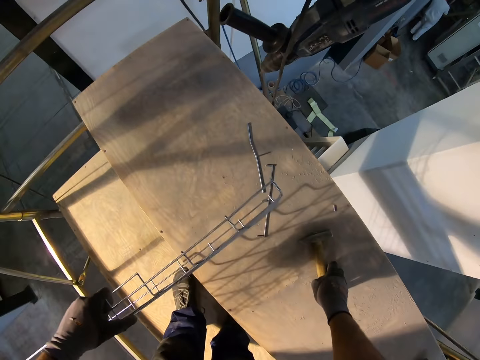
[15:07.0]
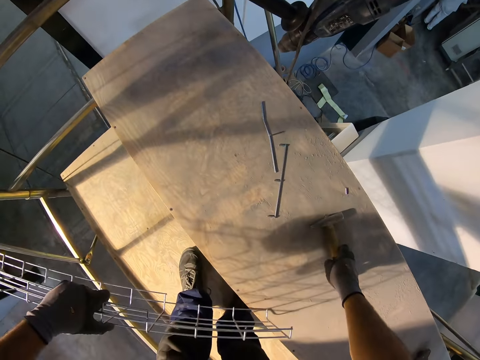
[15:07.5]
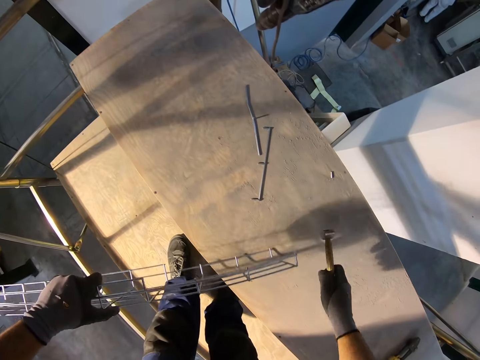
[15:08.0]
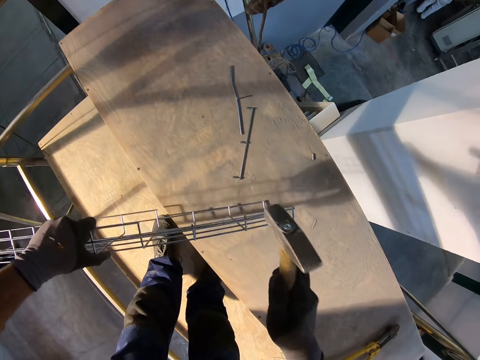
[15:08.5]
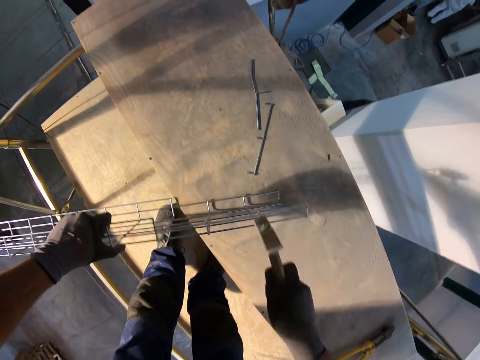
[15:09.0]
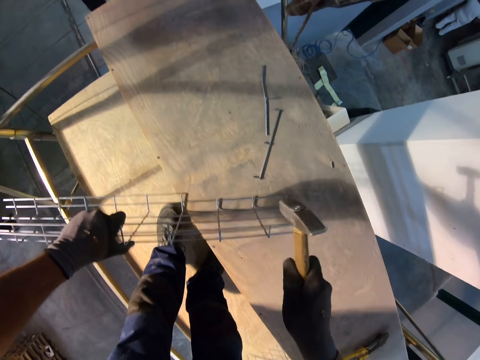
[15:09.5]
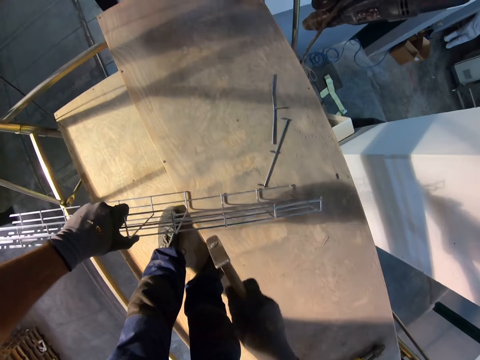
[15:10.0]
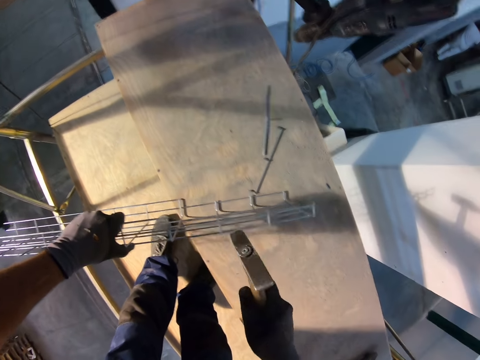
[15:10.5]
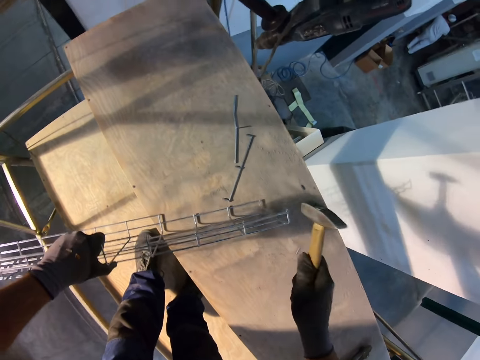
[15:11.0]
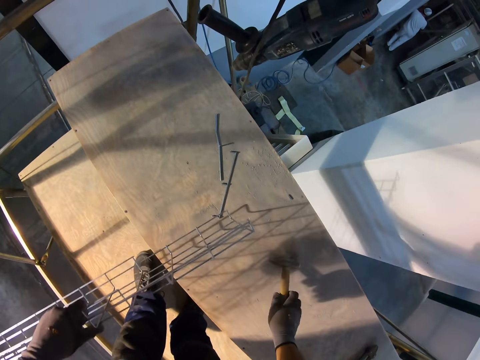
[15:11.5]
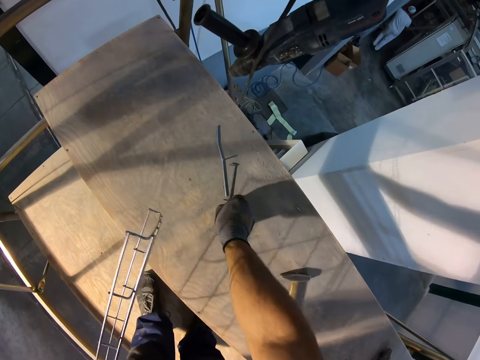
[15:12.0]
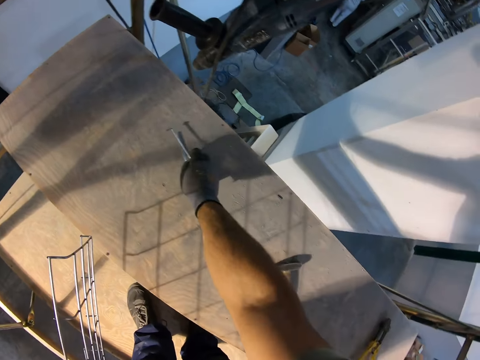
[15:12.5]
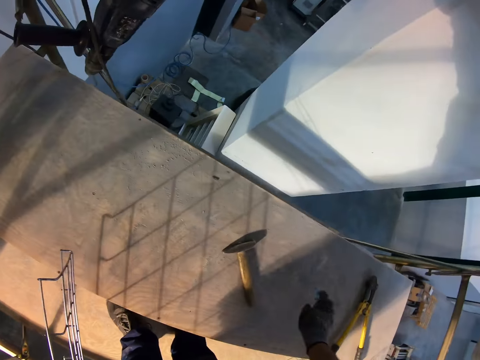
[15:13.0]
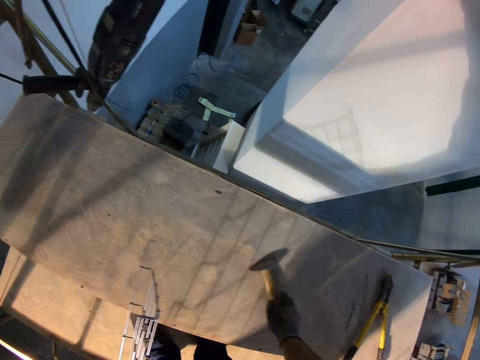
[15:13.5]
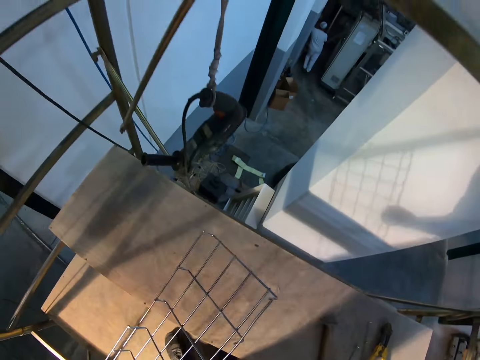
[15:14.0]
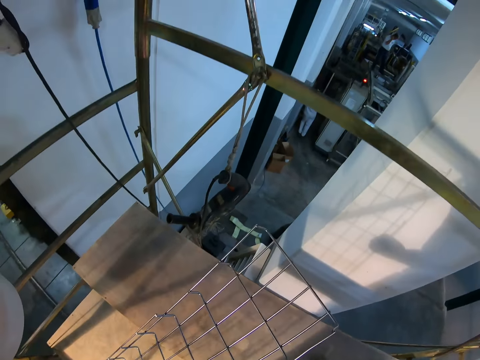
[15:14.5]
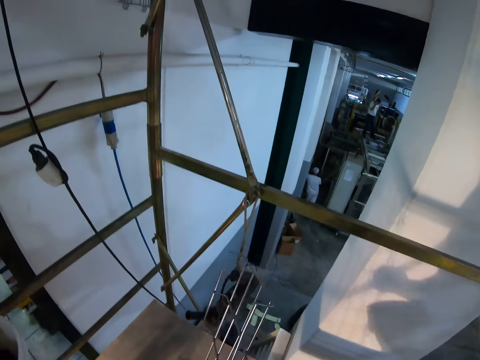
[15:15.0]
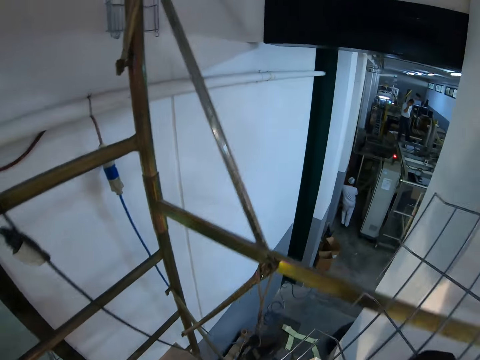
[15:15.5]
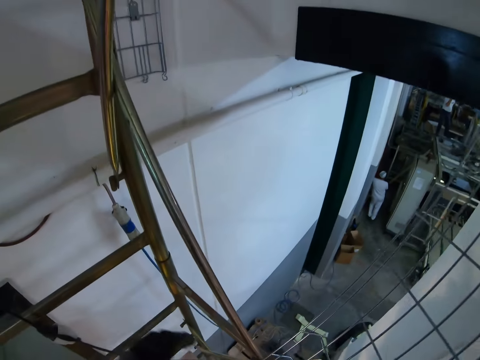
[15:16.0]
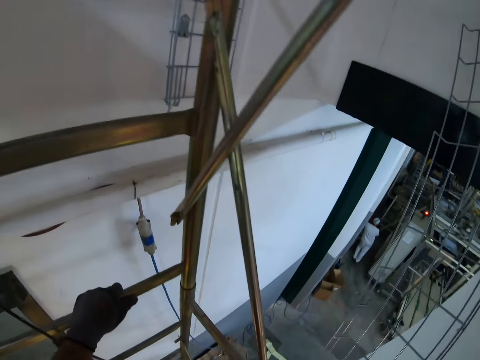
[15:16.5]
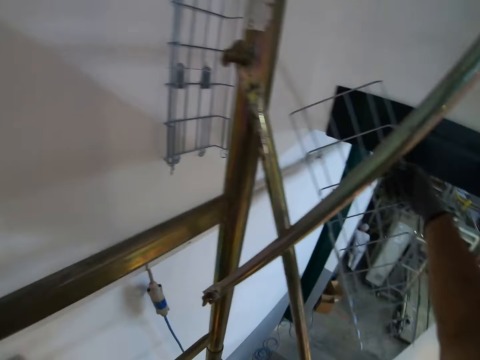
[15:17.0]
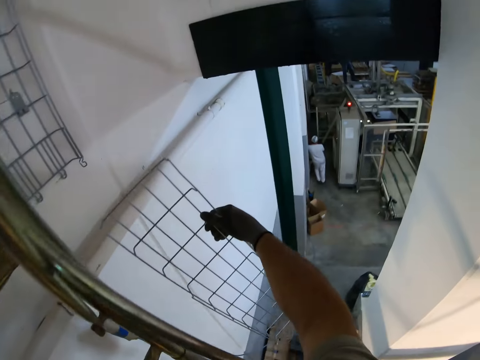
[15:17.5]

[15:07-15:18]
The camera wearer picks the tack hammer from the wood. He holds the hammer. He lines the metal mesh with the tack hammer. He puts the tack hammer down on the wood. He picks something from the wood. He clamps the ladder with the metal mesh on his hand.

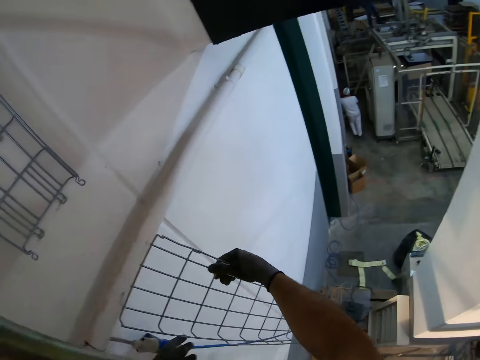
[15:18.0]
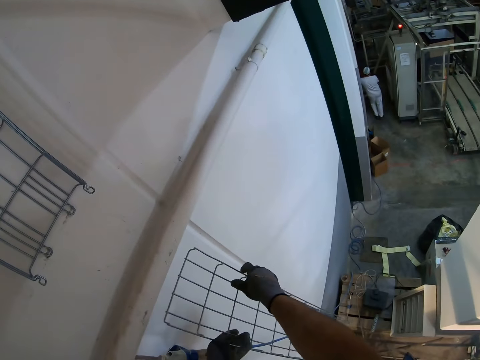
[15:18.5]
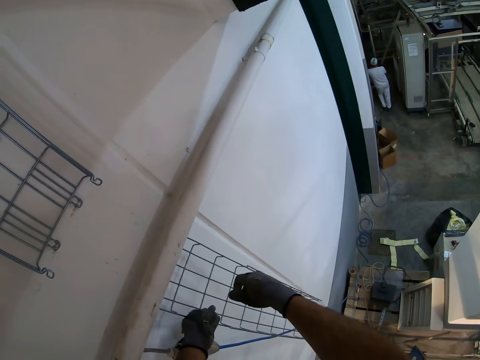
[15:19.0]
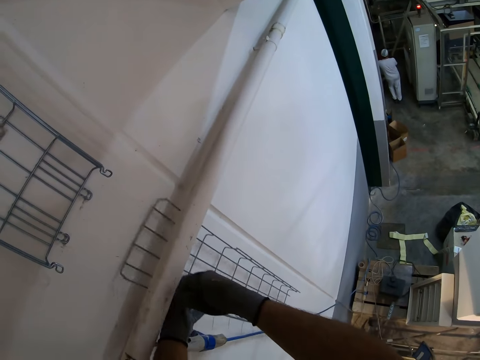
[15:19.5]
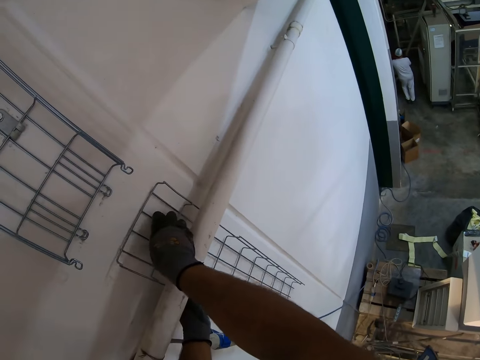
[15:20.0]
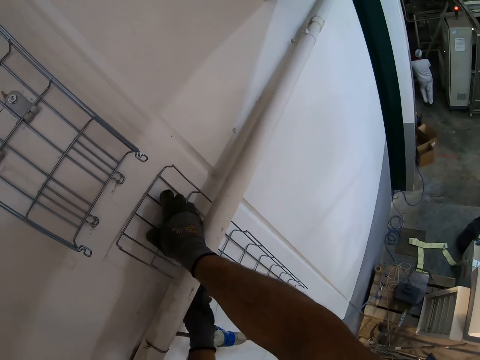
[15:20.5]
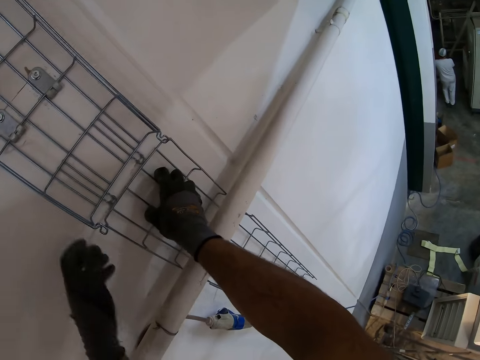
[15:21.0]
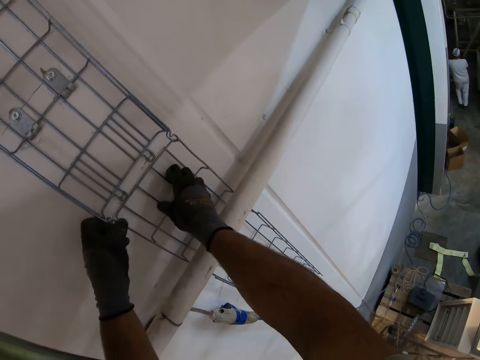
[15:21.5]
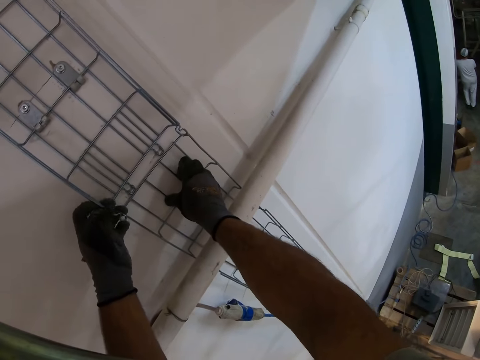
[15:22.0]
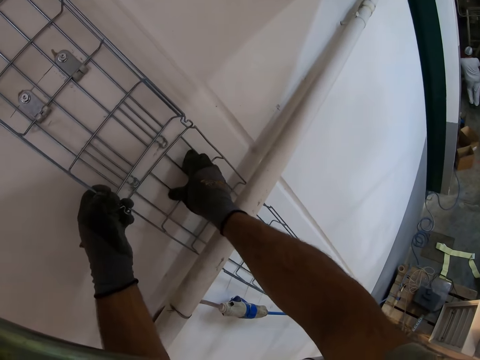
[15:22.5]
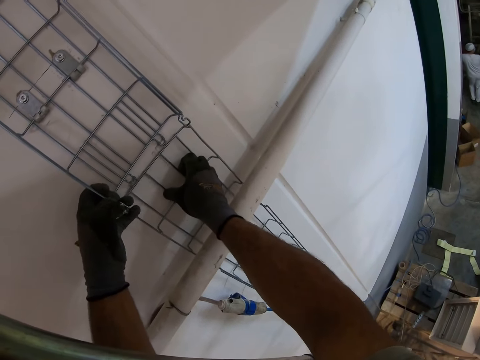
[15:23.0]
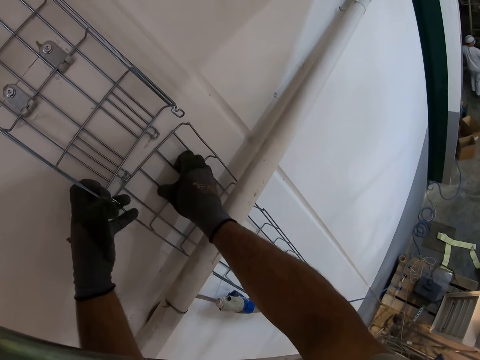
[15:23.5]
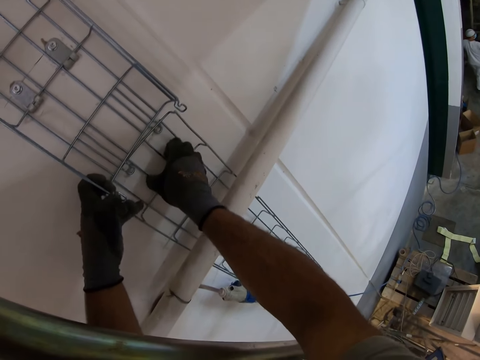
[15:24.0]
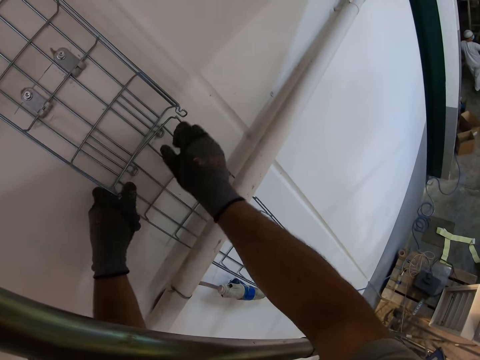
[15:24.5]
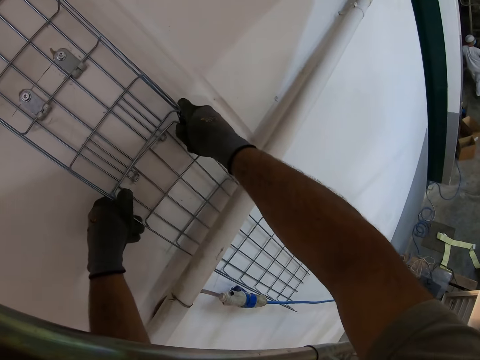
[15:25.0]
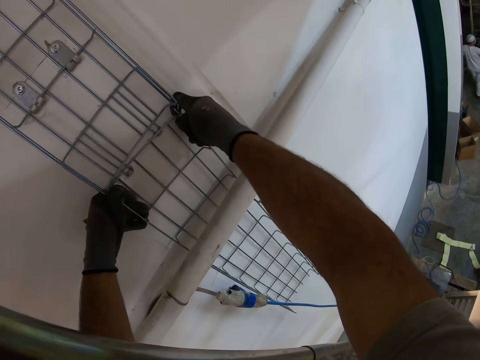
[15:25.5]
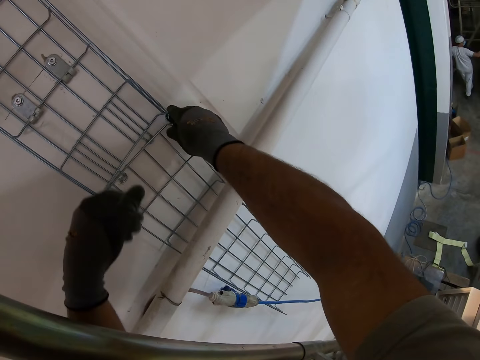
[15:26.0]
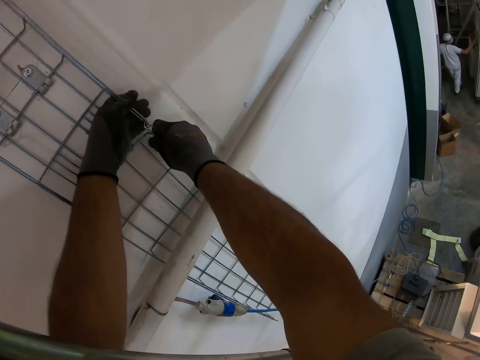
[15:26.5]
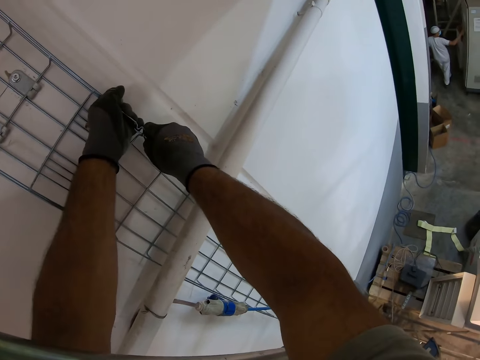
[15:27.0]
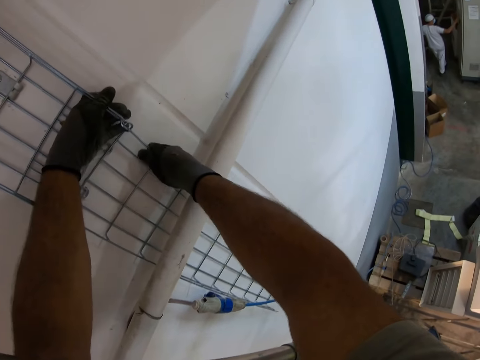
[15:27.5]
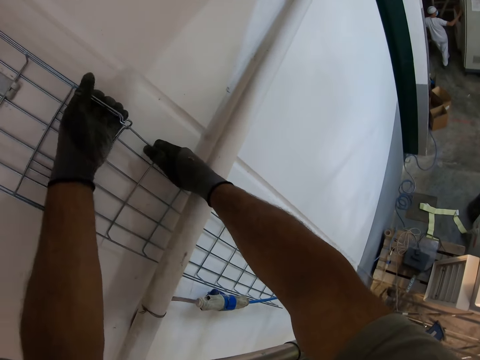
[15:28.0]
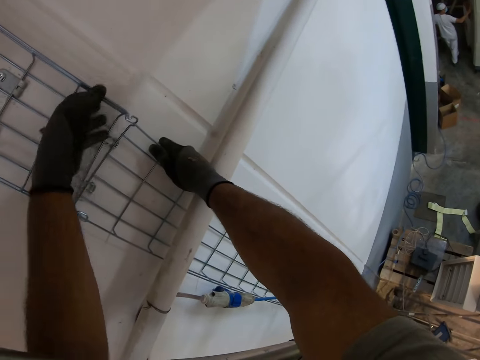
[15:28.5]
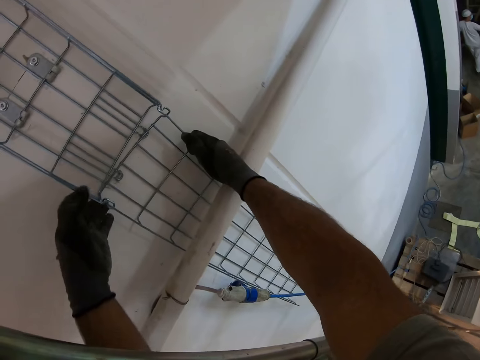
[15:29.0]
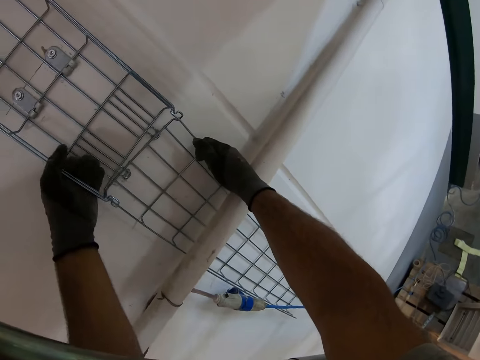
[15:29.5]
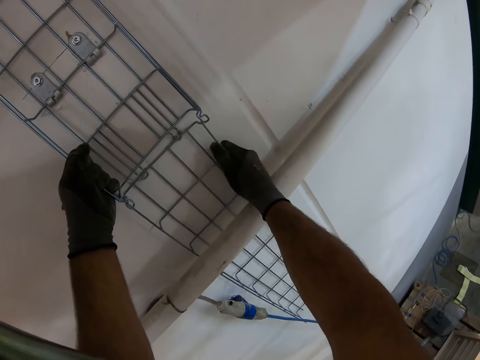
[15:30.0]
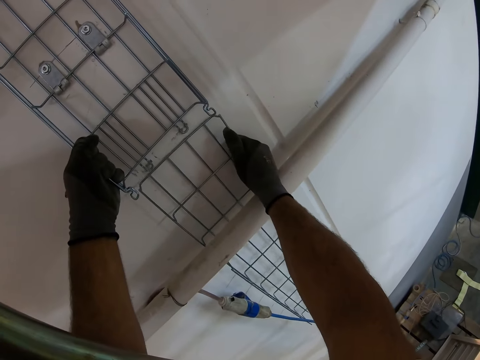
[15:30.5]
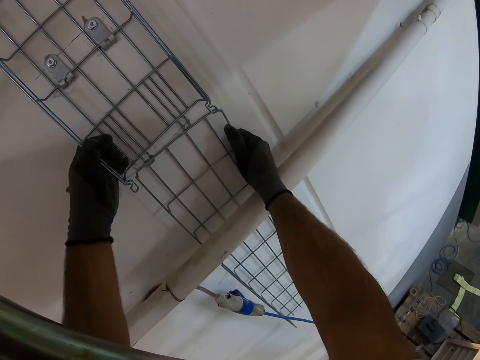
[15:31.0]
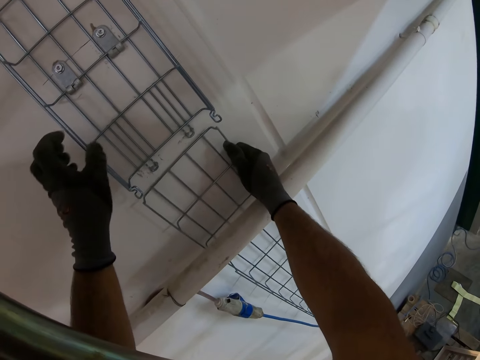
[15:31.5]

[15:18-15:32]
The camera wearer holds the wire maze. They fix the metal mesh on the roof. They fit the wire maze.

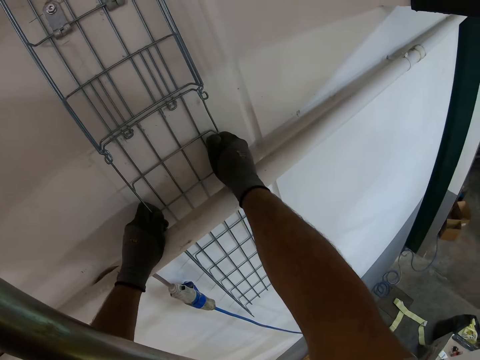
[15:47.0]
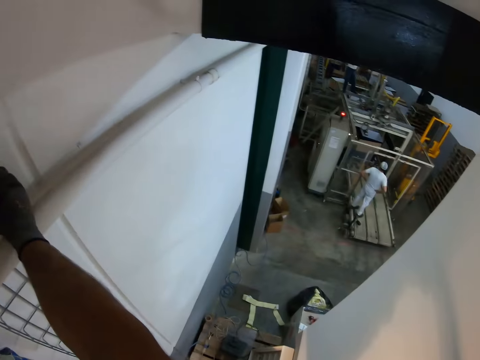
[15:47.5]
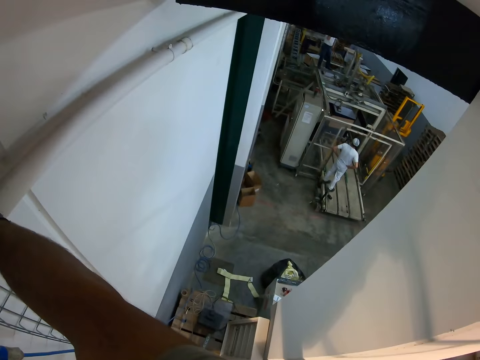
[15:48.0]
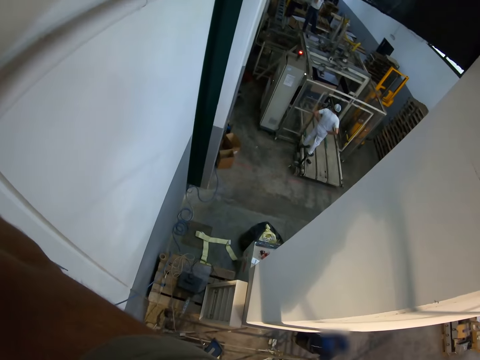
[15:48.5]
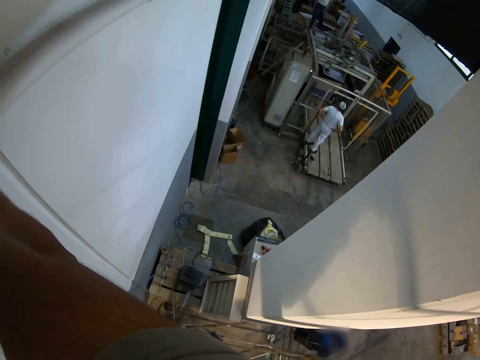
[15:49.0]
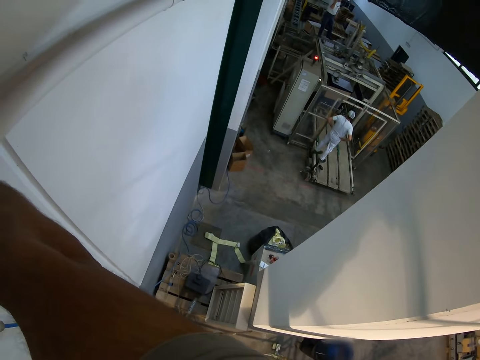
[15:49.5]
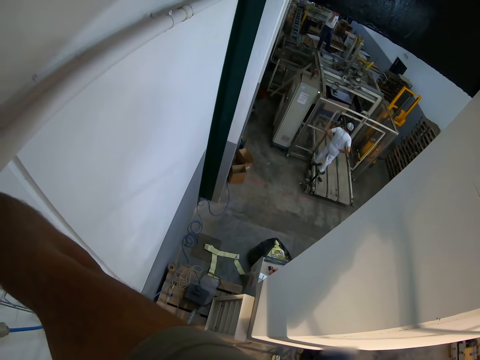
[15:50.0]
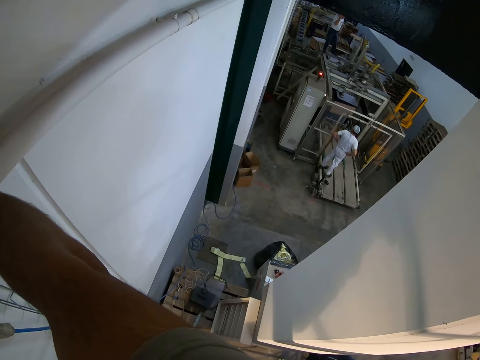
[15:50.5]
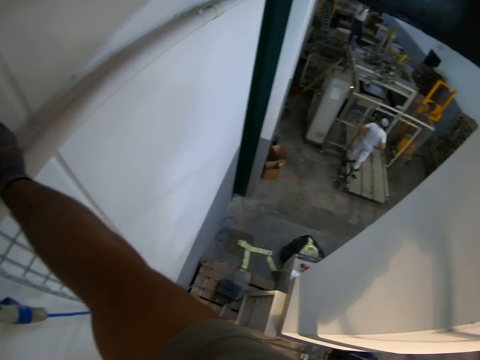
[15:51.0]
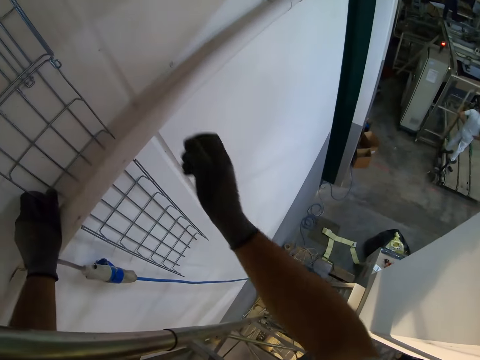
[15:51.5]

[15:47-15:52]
The camera wearer looks at a person.
